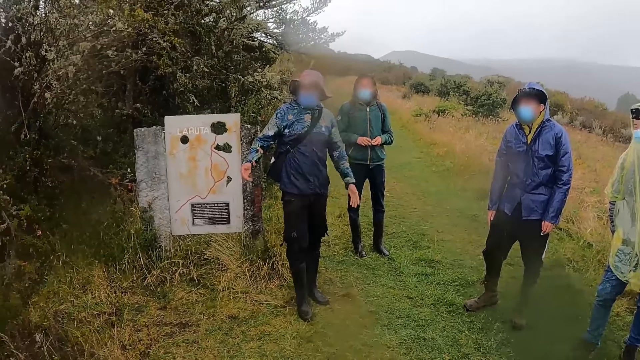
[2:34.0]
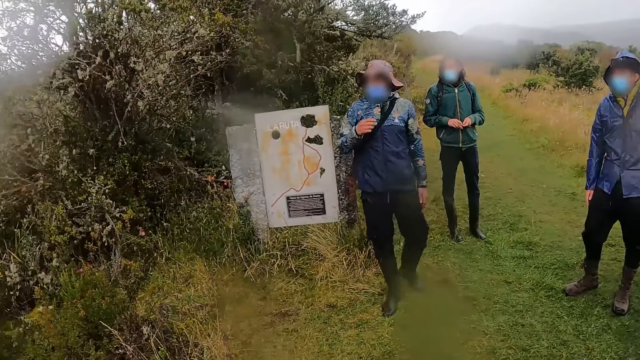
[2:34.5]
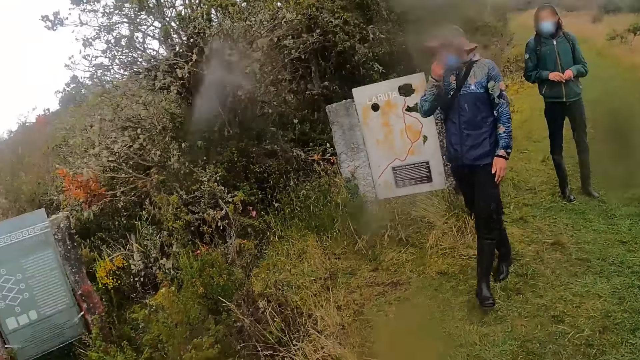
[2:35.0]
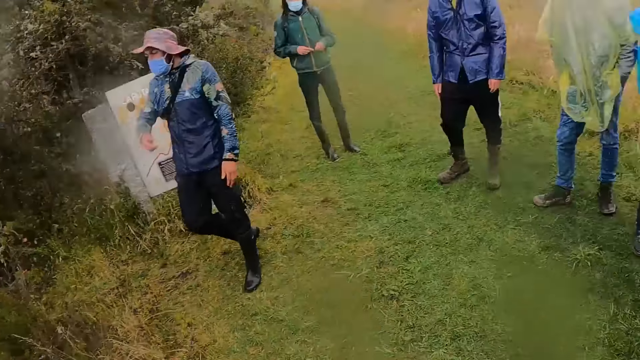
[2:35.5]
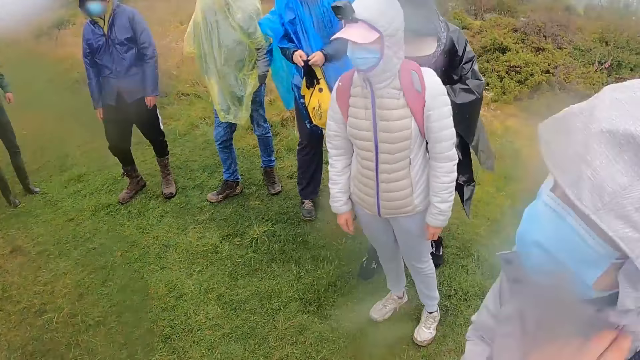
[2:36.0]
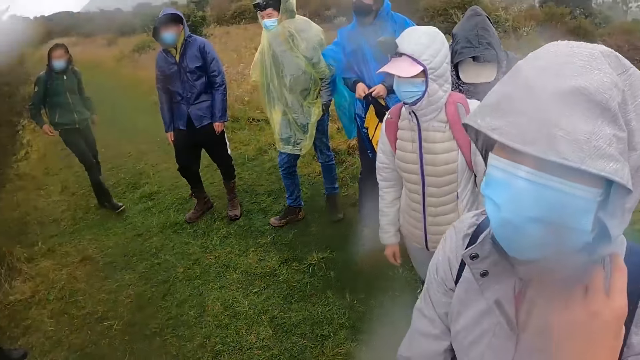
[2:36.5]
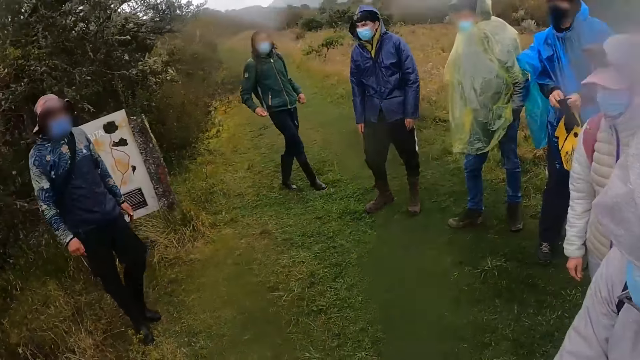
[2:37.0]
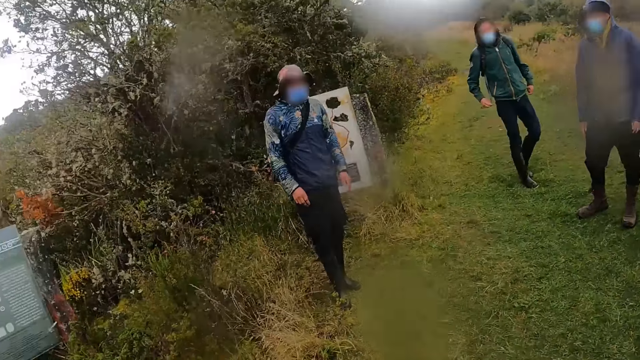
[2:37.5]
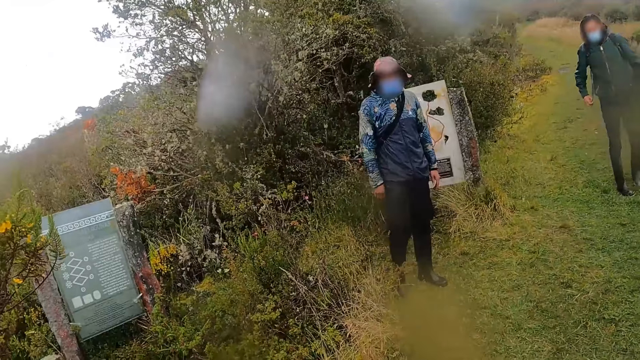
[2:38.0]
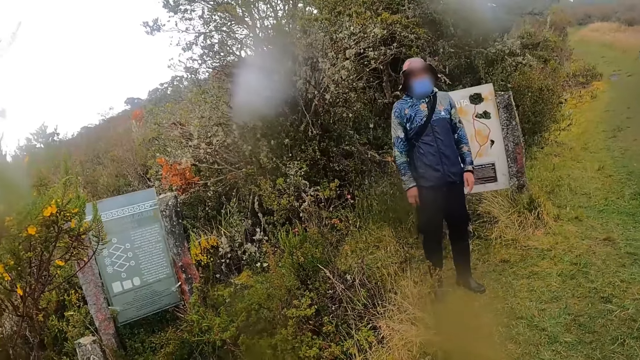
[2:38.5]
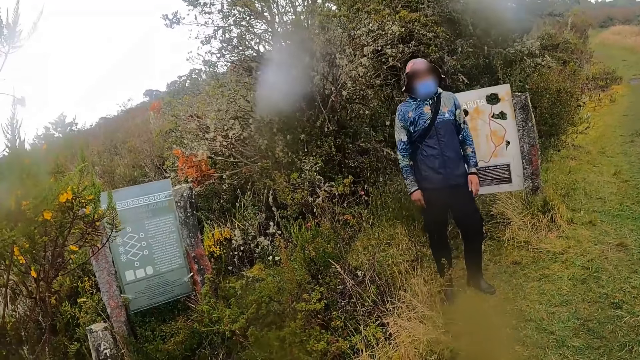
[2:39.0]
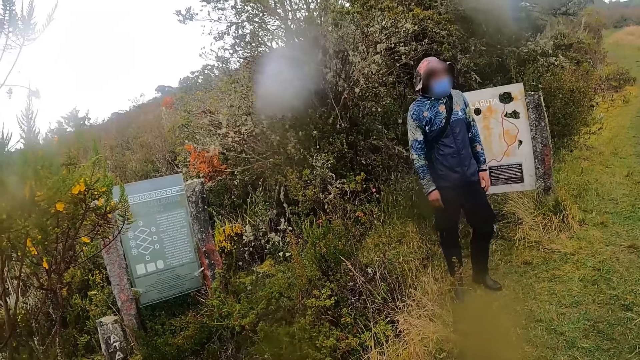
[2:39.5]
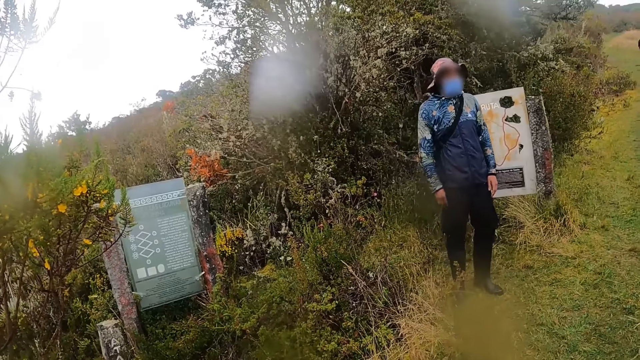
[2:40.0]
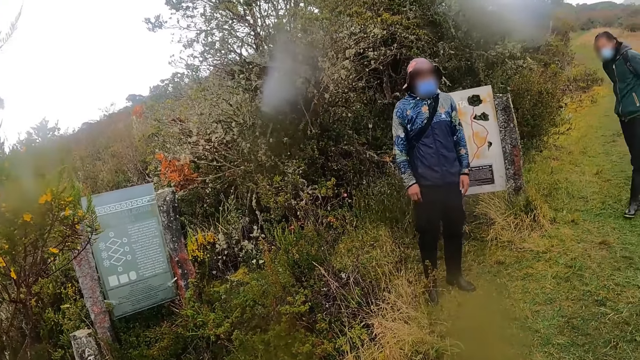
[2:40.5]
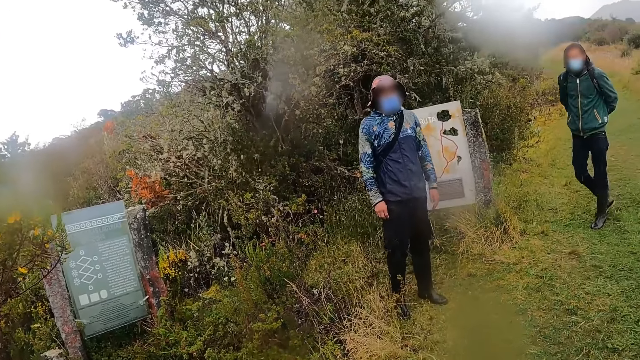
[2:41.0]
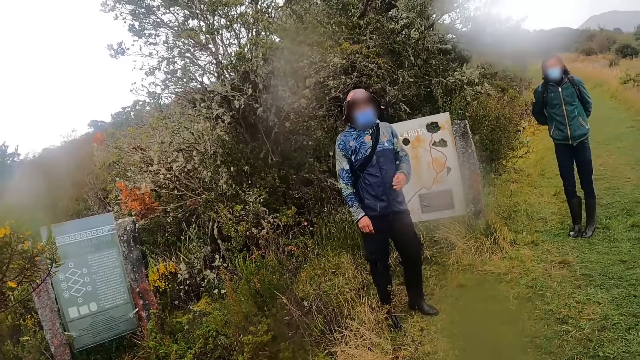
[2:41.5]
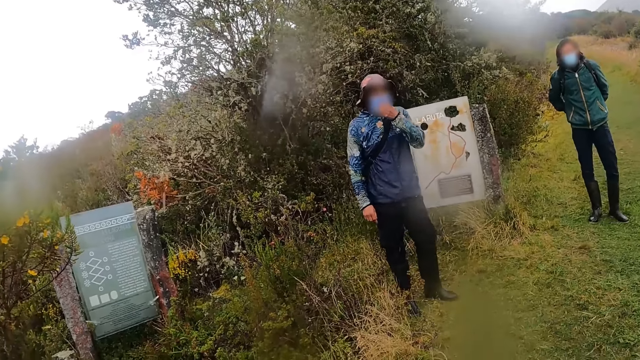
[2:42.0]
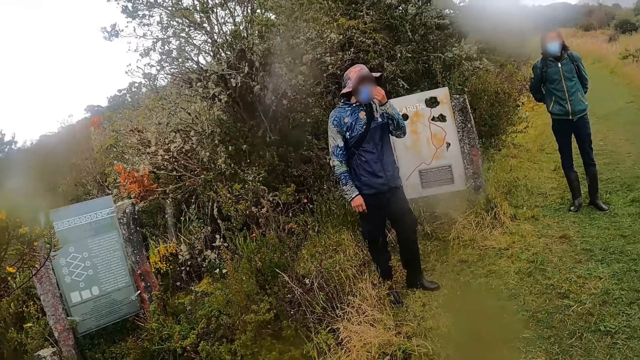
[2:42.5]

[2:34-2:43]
The camera wearer turns around the garden.

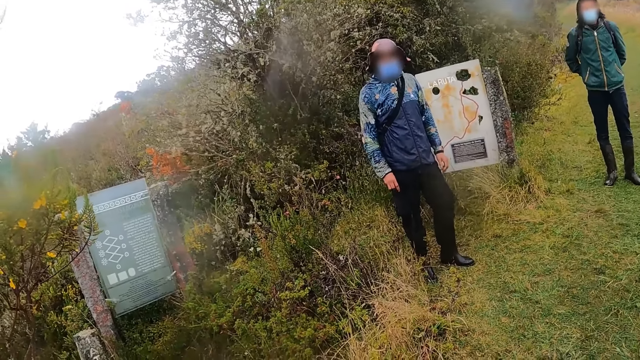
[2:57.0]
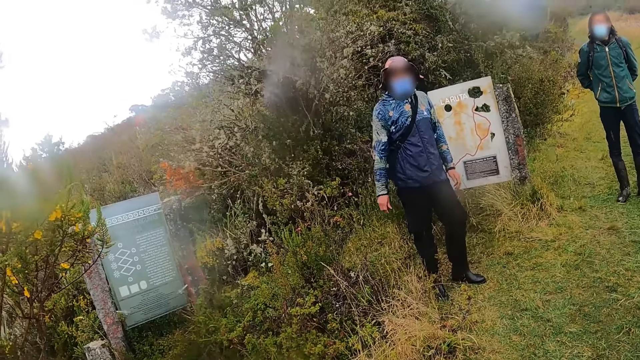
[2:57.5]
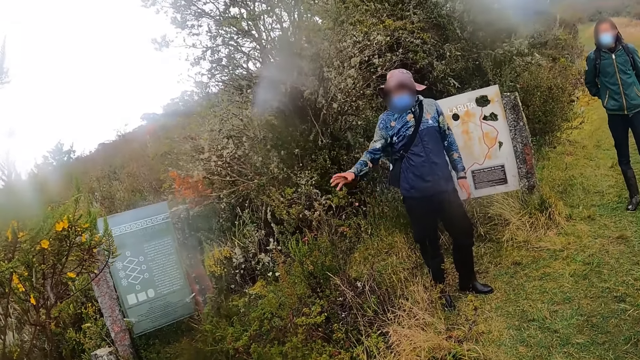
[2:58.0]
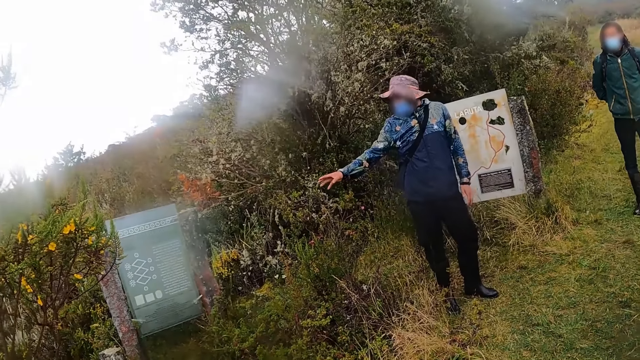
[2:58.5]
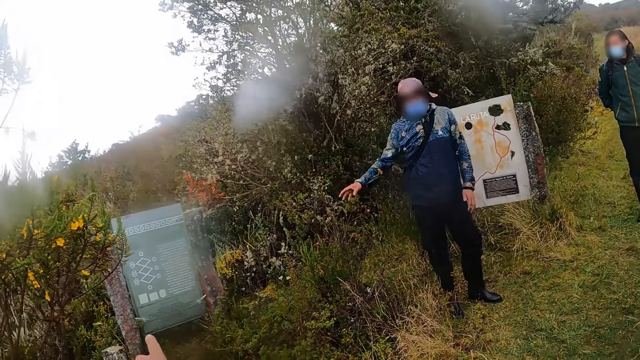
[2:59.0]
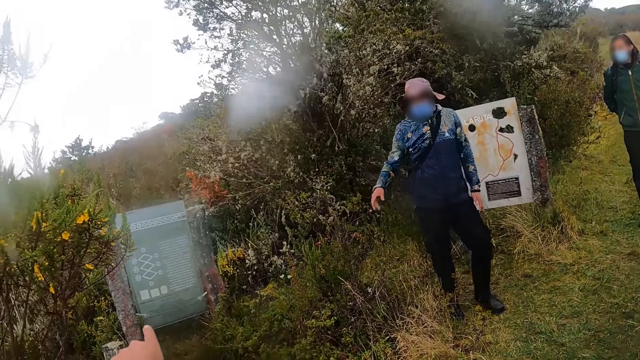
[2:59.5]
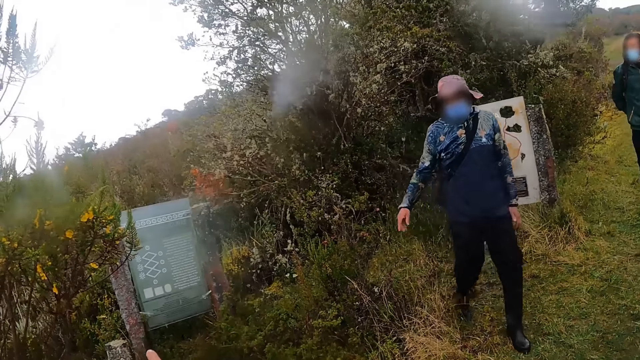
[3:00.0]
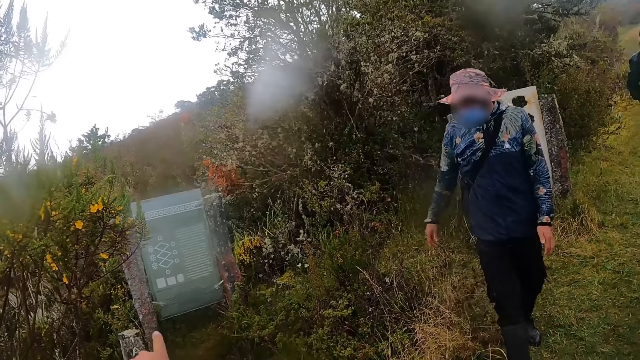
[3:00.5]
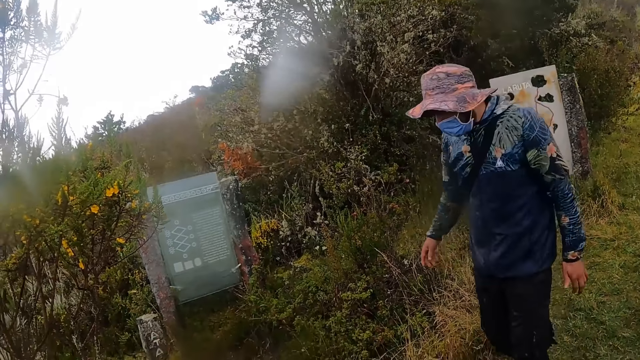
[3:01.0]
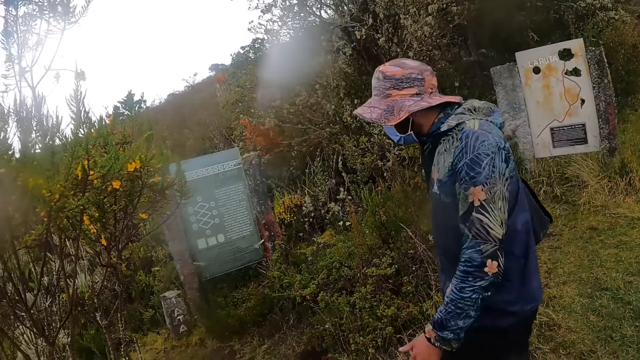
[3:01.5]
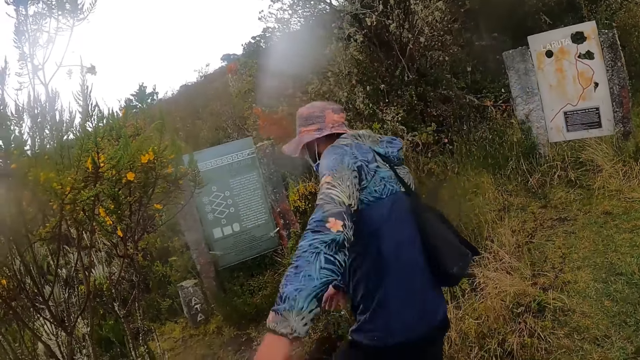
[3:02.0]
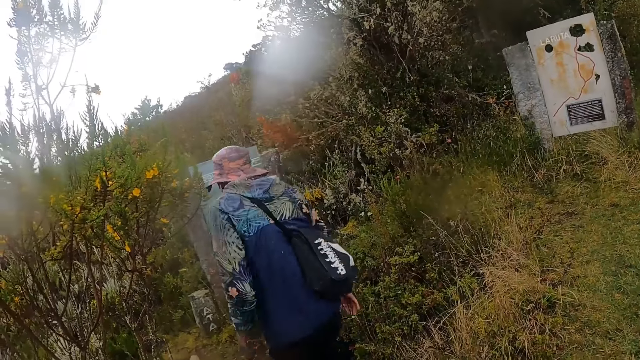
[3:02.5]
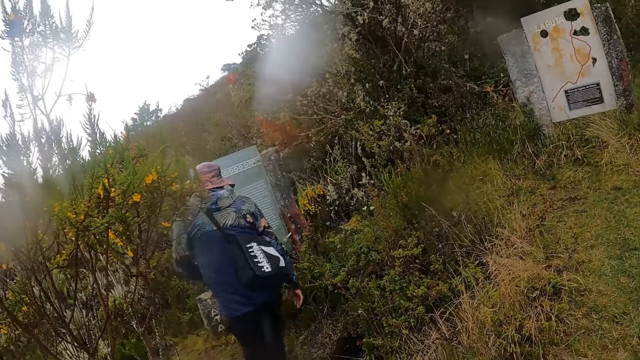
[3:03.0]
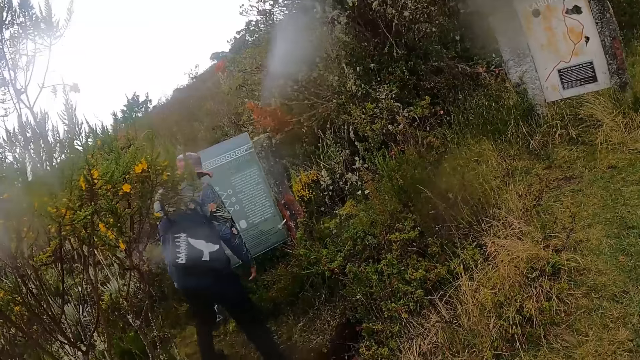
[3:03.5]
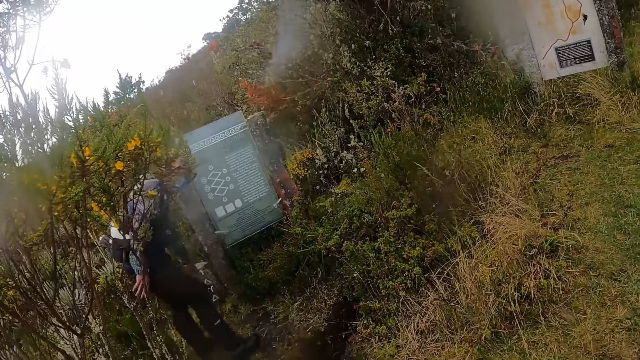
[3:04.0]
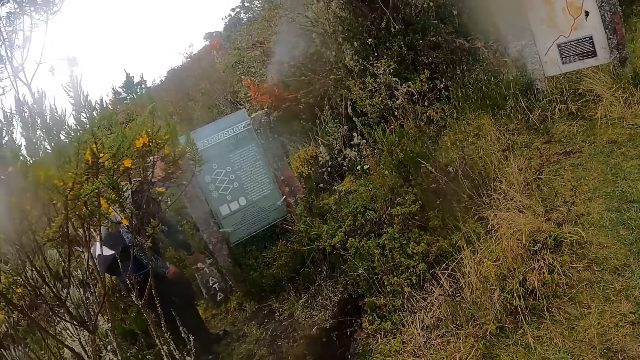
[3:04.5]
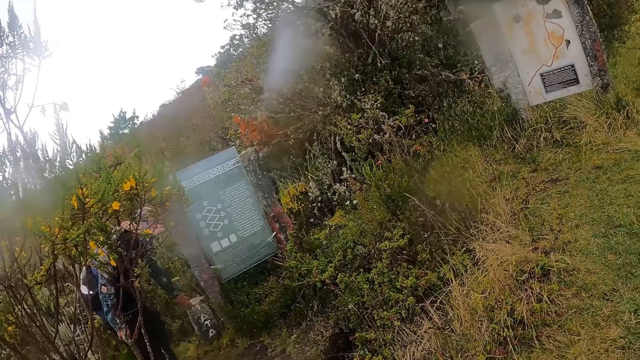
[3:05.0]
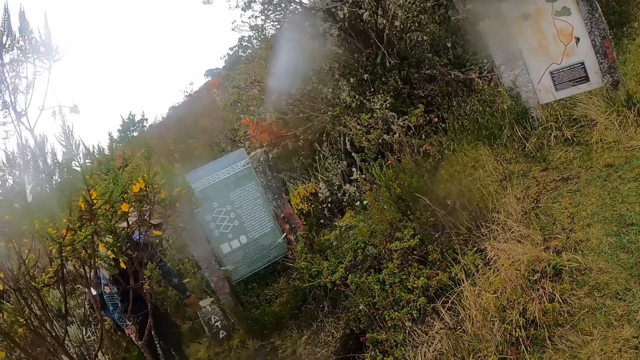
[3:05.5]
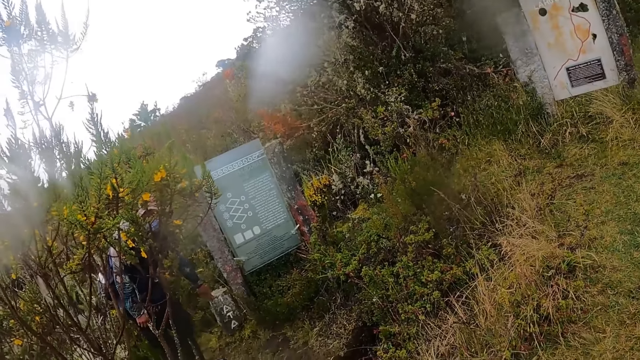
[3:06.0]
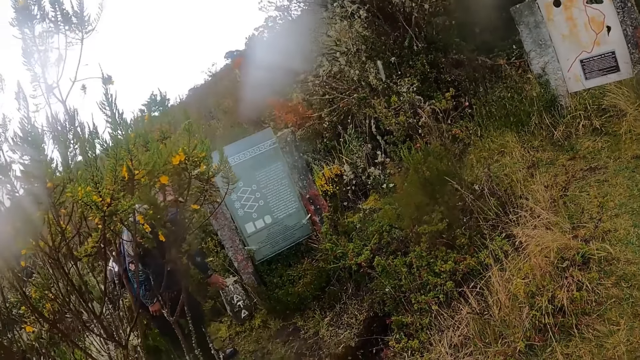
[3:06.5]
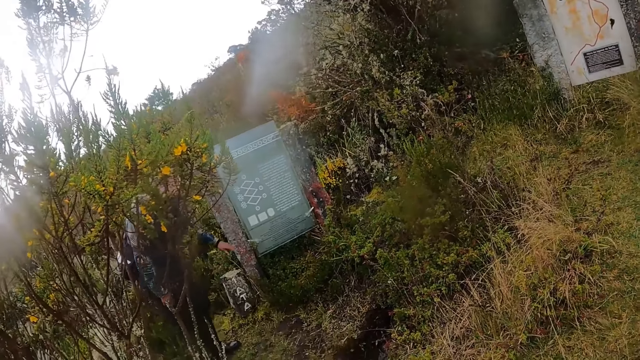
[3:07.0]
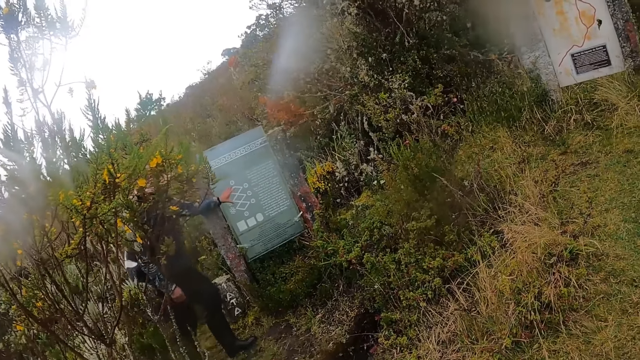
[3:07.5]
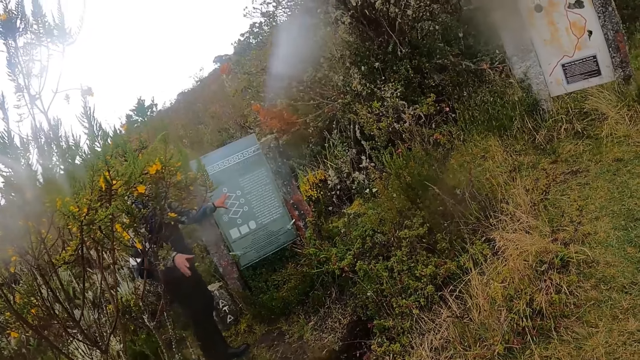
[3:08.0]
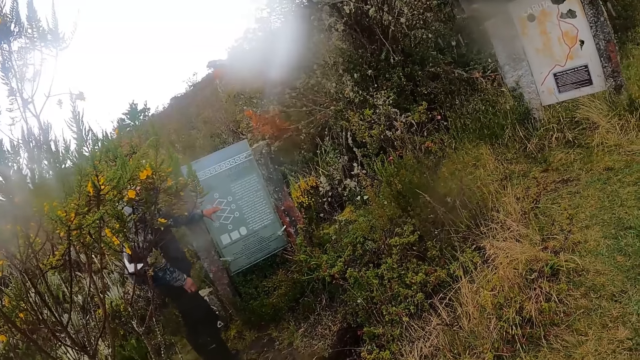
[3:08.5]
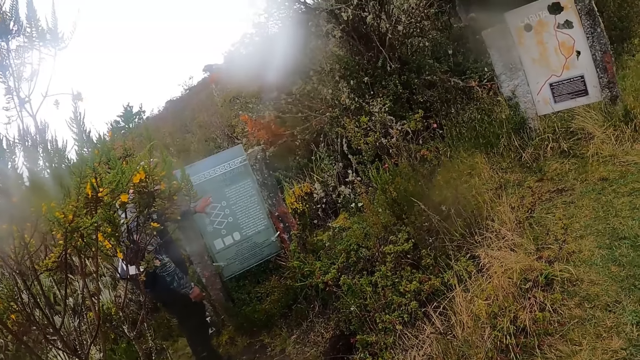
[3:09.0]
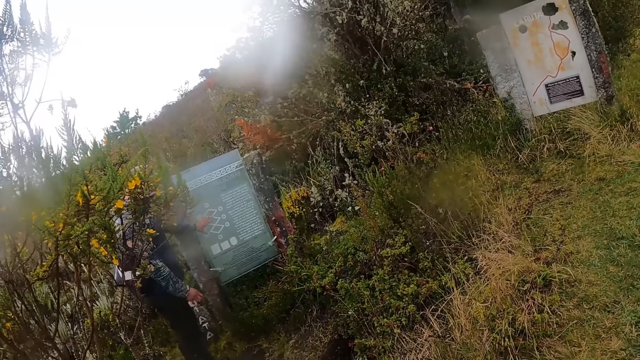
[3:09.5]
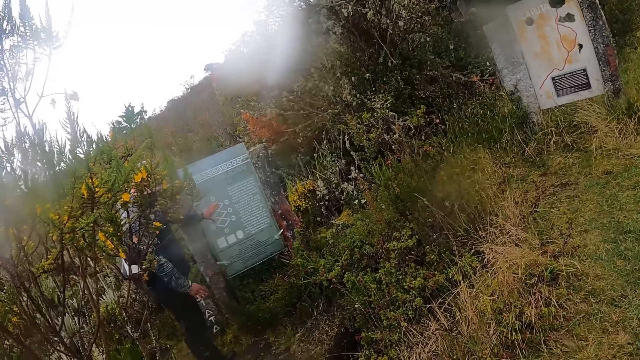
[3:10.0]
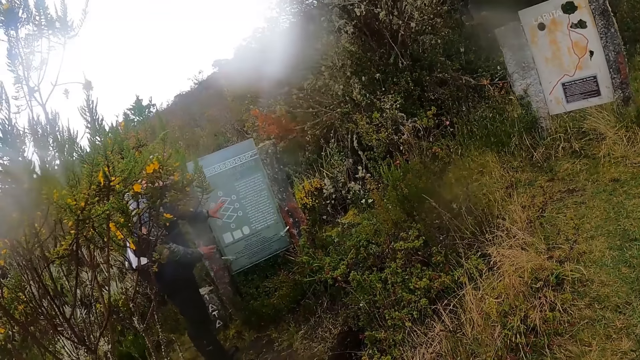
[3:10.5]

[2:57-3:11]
The camera wearer points her left index finger at a sign board. The tour guide touches a brick with his left hand. The camera wearer looks at the tour guide as he explains something on the notes board. The tour guide touches the sign board with his left hand.
